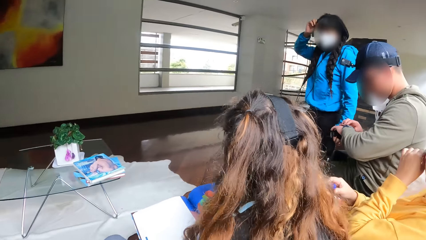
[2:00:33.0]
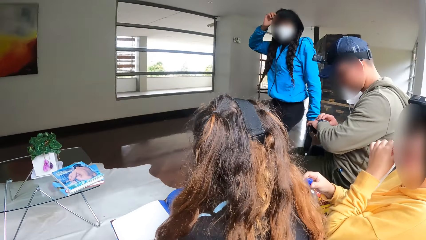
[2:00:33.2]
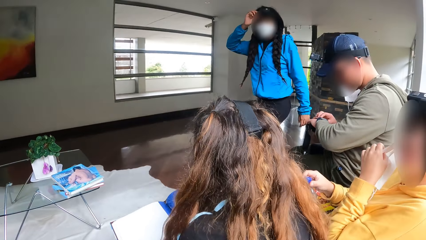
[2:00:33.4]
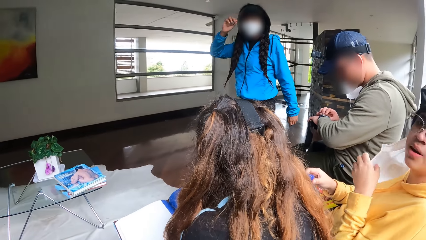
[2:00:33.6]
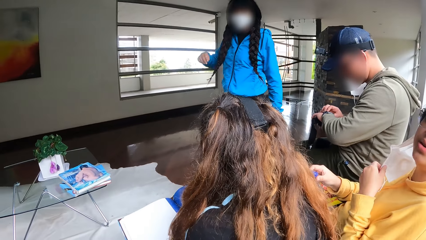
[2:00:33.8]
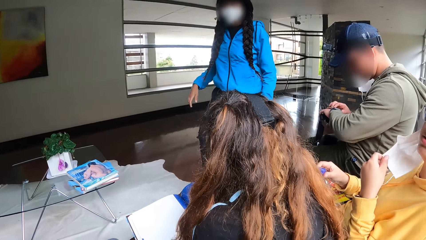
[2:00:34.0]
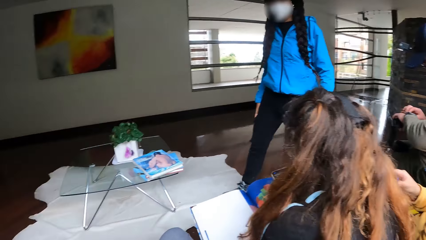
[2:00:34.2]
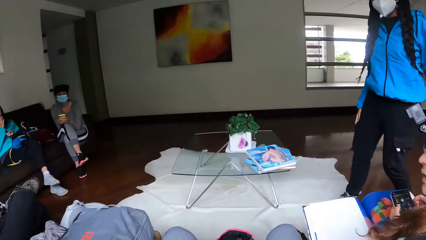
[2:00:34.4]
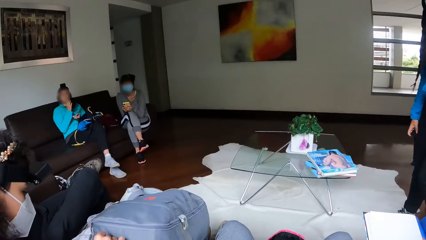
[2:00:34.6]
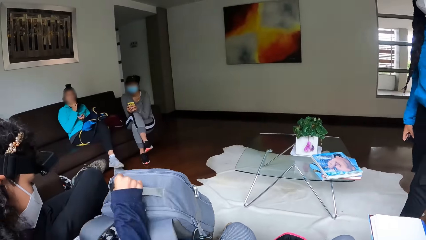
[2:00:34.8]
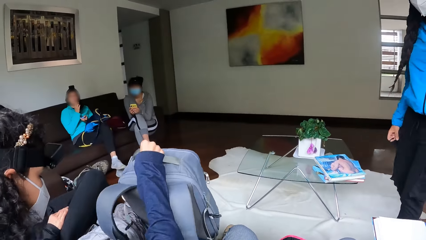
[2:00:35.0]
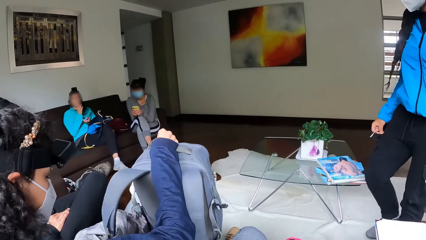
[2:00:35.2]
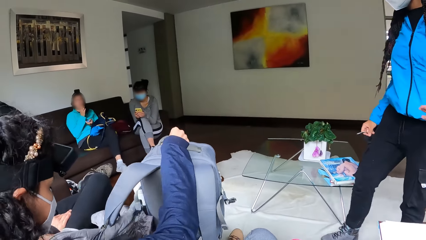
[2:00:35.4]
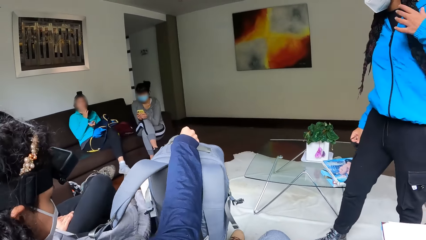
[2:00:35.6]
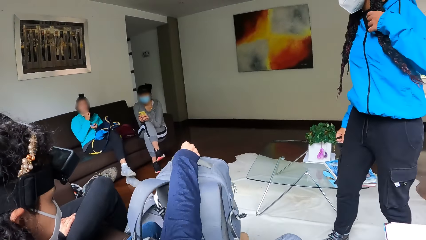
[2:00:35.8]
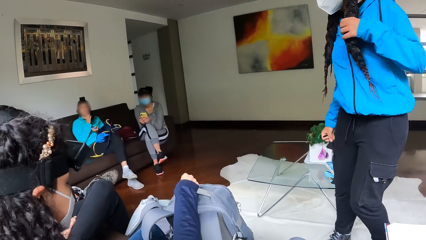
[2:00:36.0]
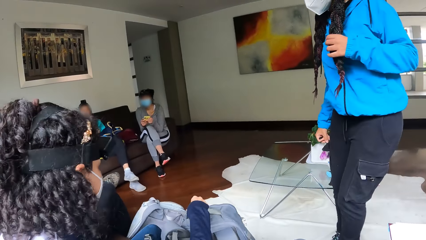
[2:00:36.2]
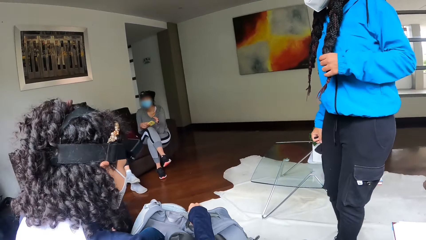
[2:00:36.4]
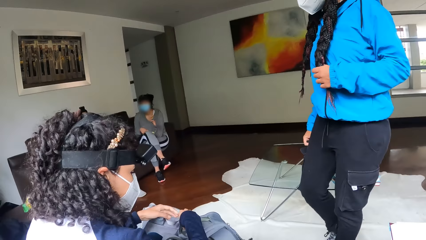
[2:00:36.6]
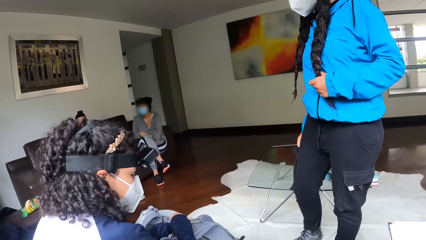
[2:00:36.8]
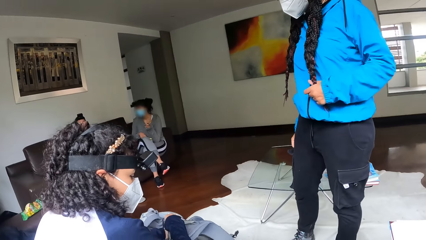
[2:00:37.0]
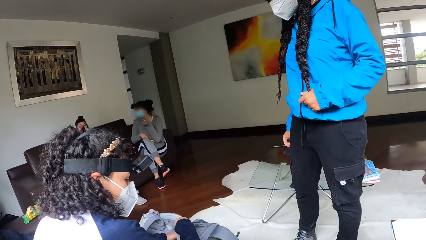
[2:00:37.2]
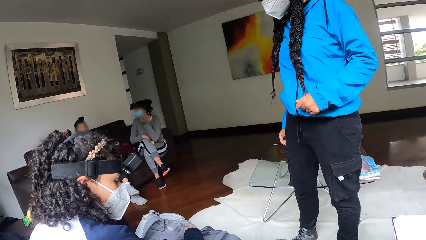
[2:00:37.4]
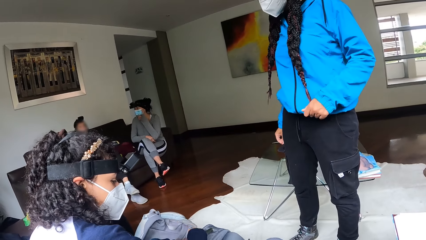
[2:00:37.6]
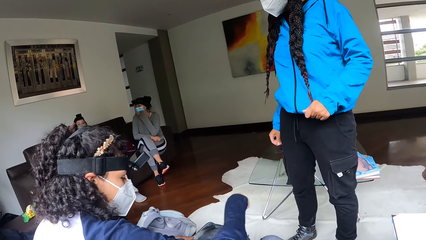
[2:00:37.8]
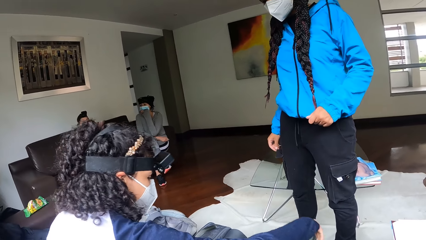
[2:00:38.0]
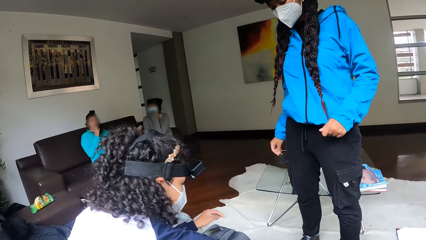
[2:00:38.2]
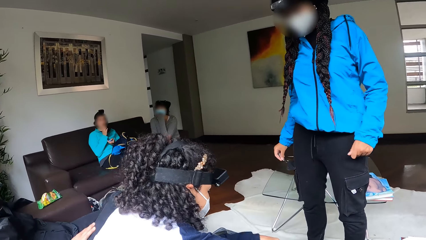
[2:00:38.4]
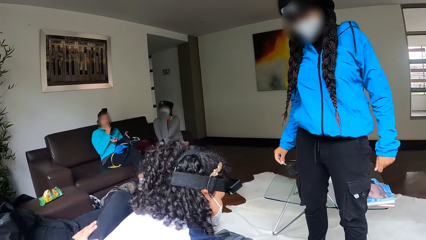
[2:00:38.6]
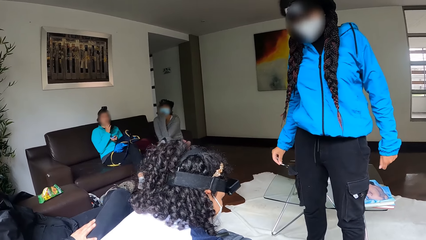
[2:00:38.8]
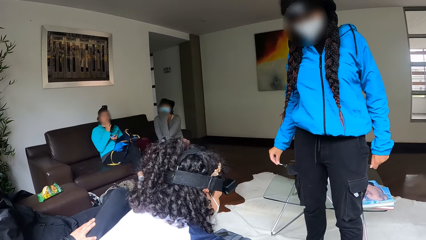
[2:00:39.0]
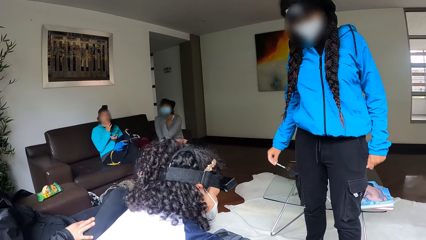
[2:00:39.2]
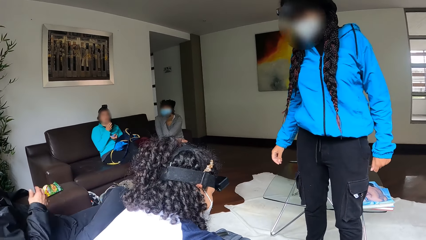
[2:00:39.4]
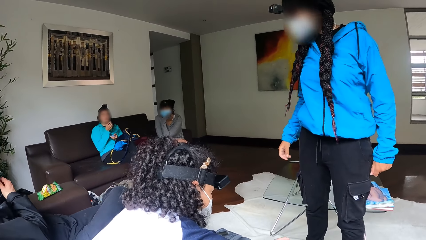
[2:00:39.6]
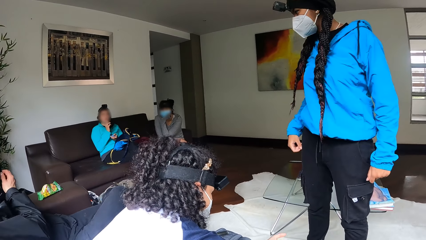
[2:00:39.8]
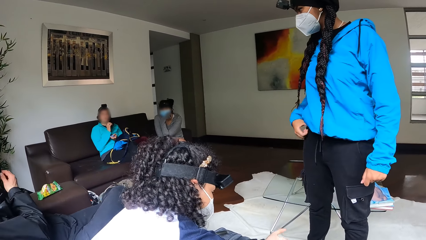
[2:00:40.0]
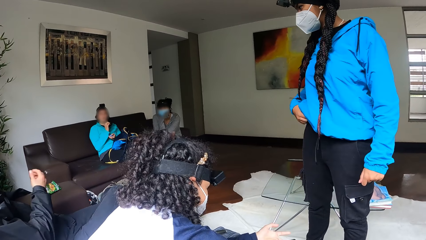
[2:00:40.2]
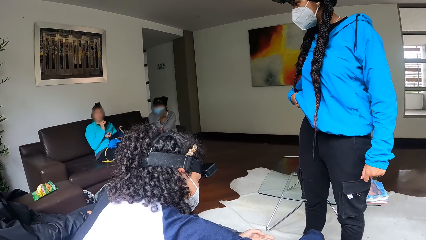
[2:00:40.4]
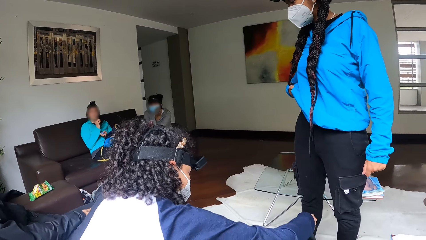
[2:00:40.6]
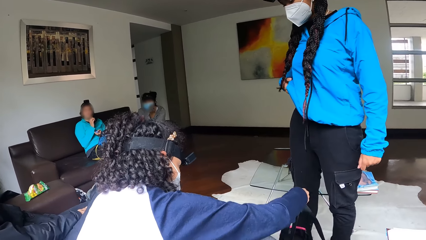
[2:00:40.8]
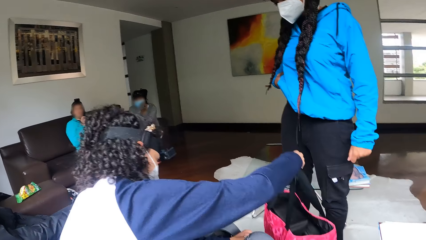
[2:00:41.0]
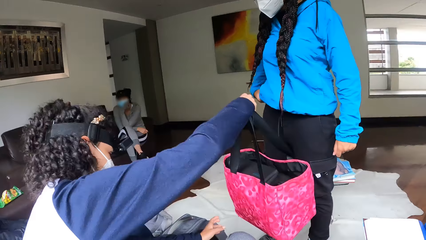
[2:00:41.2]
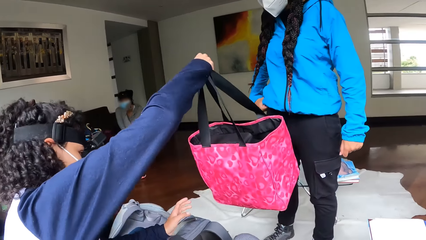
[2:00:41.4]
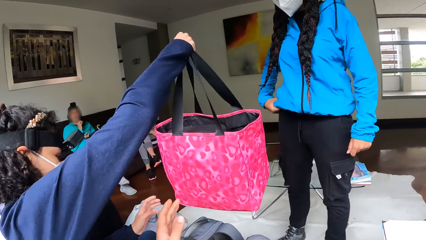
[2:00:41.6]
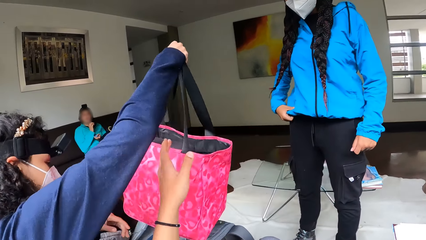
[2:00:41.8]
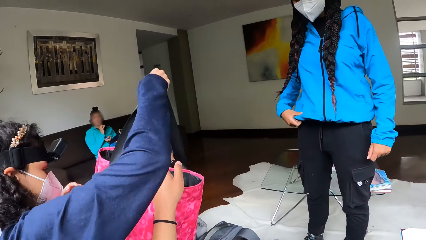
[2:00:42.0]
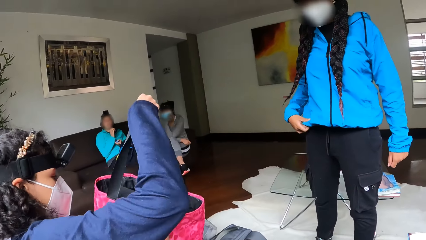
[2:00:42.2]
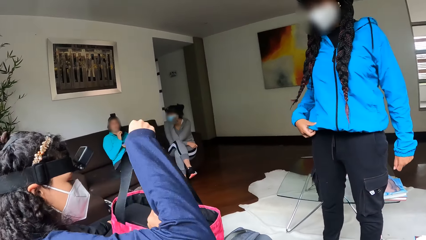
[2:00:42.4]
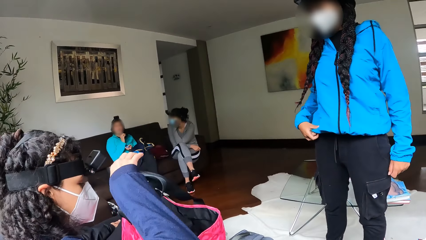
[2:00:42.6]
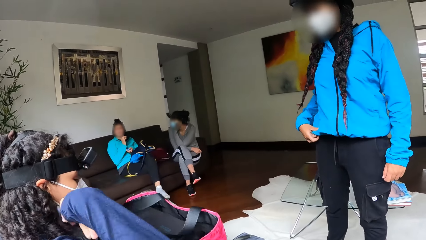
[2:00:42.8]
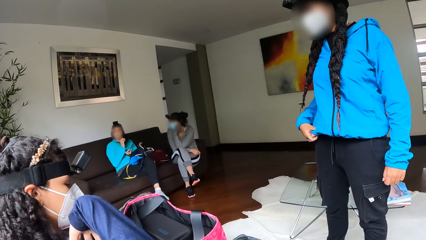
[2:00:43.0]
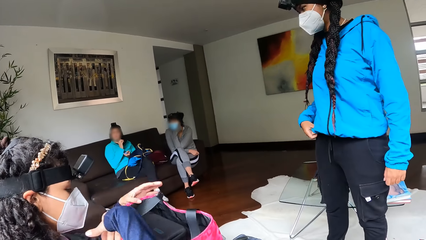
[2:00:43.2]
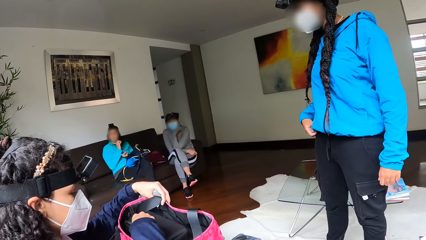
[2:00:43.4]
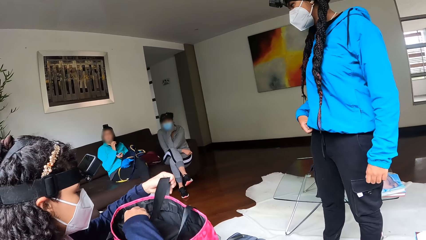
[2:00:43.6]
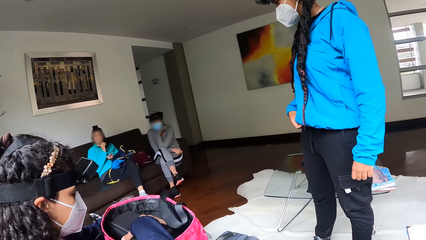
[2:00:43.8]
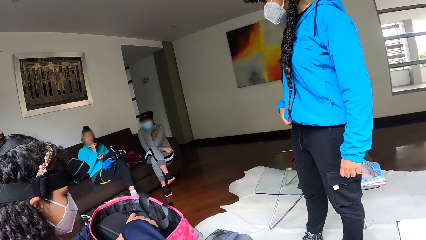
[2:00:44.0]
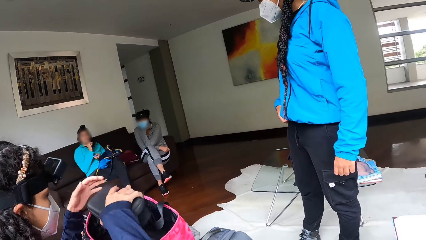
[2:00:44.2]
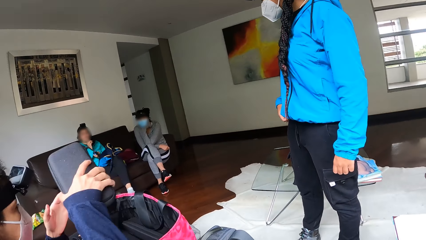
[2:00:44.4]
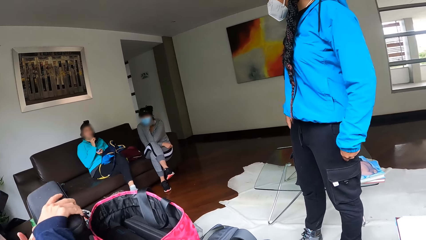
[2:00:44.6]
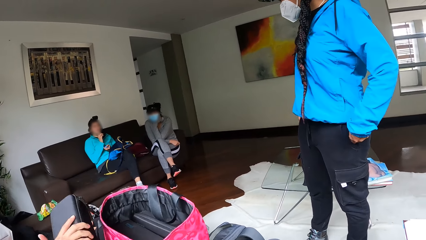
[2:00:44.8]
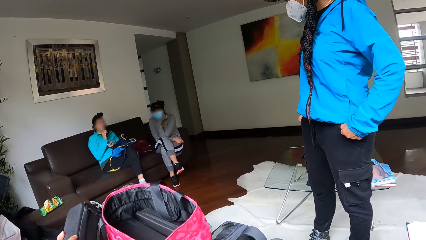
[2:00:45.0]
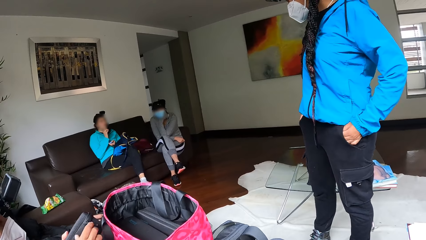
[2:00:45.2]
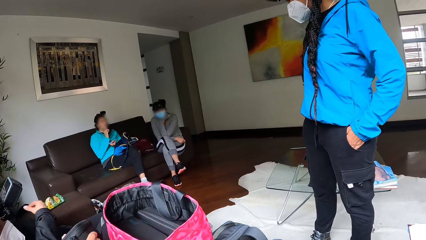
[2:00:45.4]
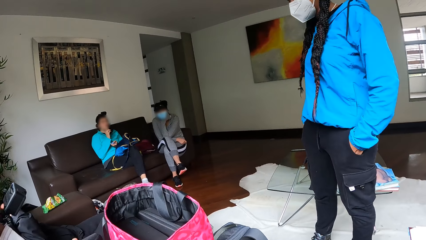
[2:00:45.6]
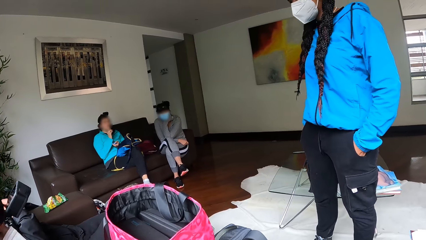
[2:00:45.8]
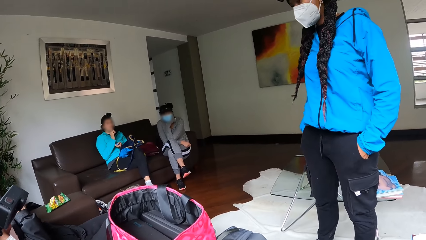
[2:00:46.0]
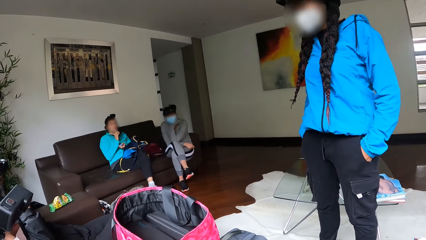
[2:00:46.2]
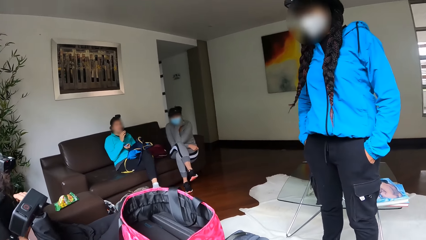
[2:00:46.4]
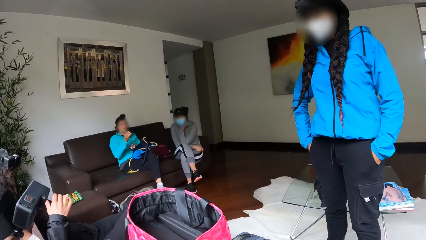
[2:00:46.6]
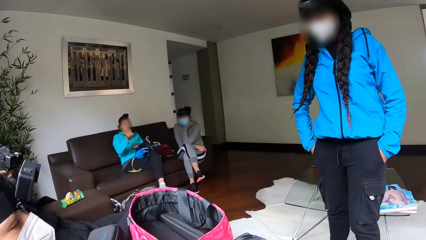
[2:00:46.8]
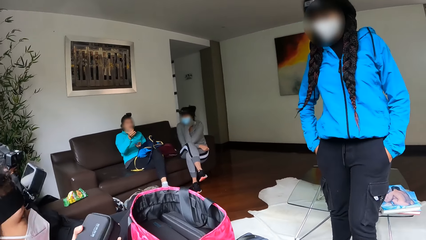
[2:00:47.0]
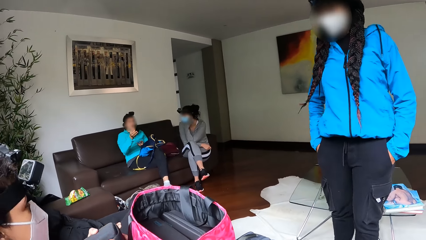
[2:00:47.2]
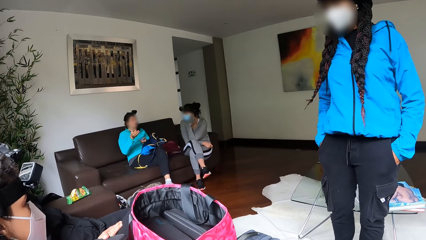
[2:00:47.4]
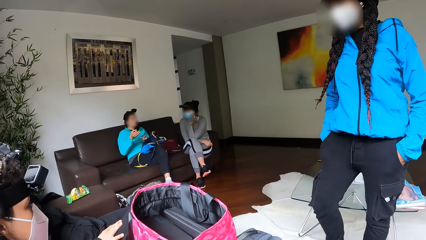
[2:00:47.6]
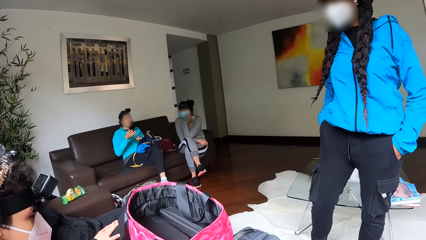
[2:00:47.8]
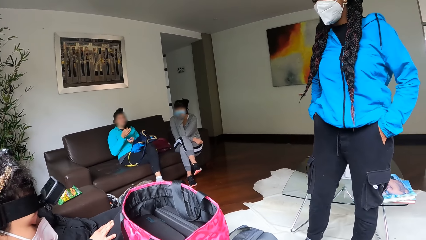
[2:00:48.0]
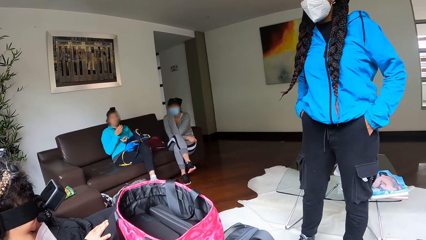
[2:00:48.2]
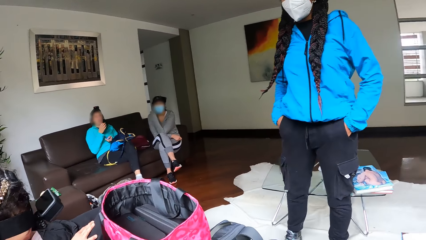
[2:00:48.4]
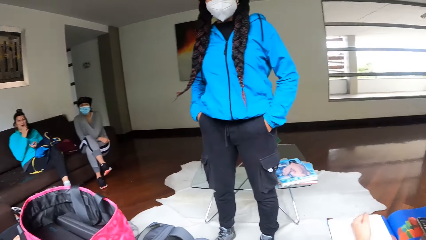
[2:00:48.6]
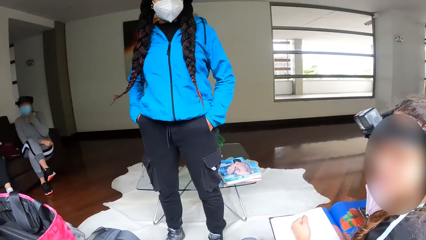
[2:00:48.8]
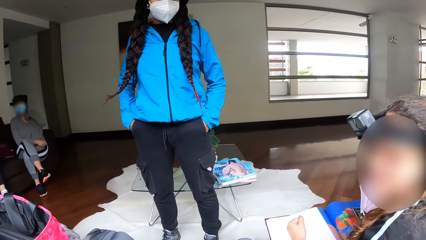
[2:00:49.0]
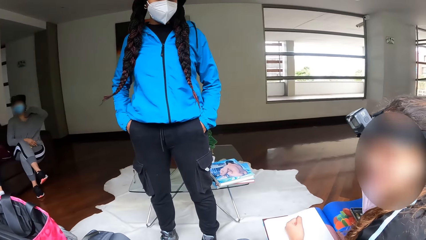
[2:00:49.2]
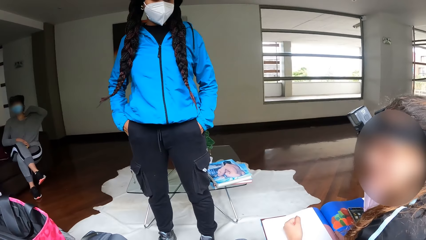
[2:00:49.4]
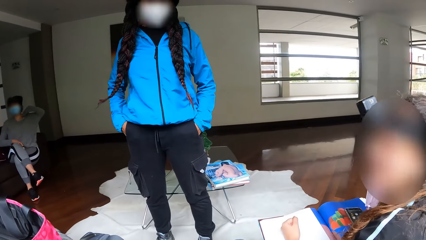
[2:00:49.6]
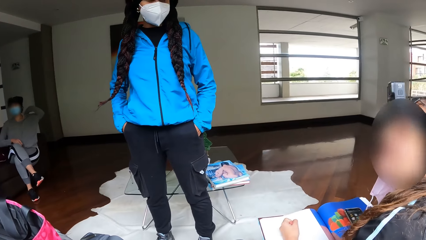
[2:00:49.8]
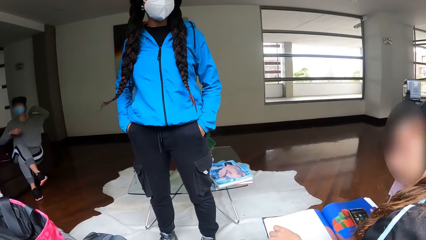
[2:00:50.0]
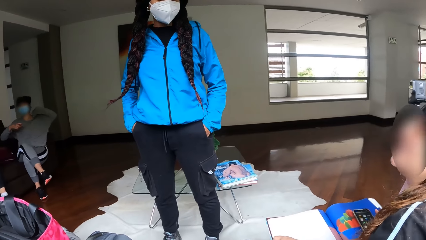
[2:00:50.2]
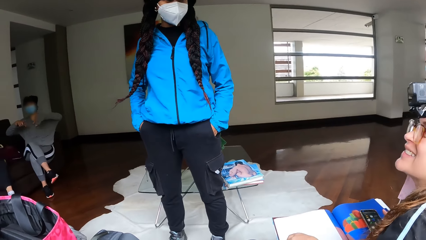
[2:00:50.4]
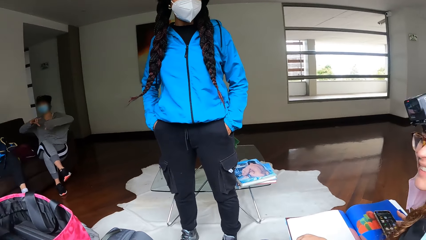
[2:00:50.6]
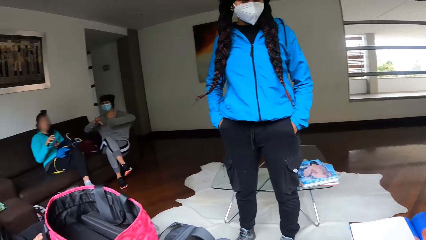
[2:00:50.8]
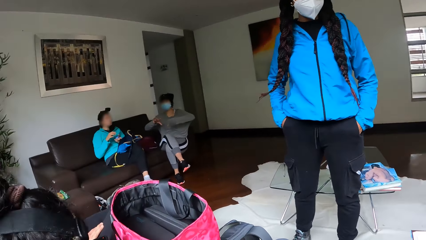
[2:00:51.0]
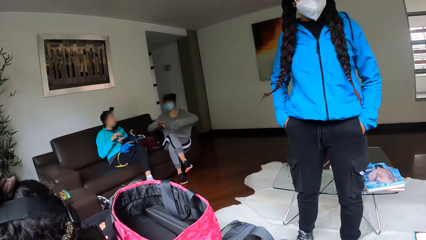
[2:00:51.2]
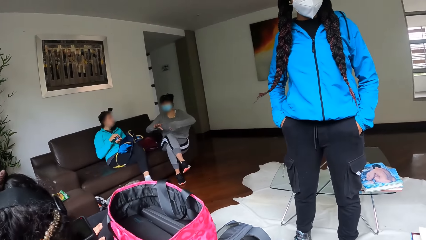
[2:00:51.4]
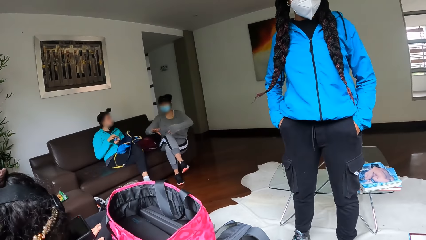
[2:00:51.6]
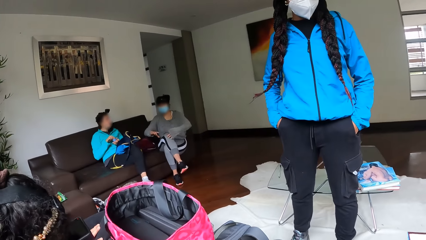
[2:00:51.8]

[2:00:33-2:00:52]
A lady walks towards another lady. The camera wearer looks around a room. The other lady adjusts a bag on the floor. She picks up the bag with her right hand. The camera wearer looks around the room. The other lady picks a pouch from the bag. She adjusts the bag on her laps. The camera wearer looks around the room.
